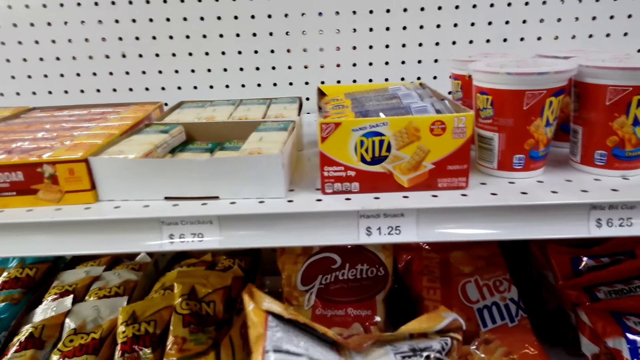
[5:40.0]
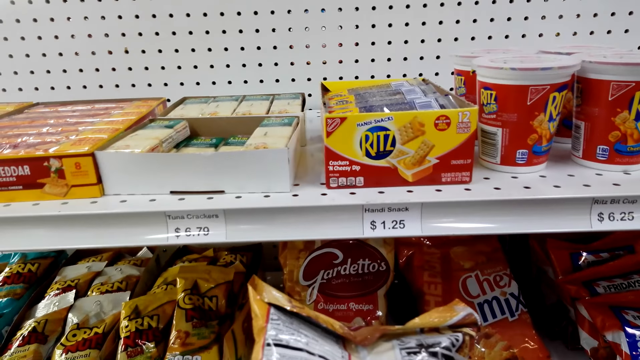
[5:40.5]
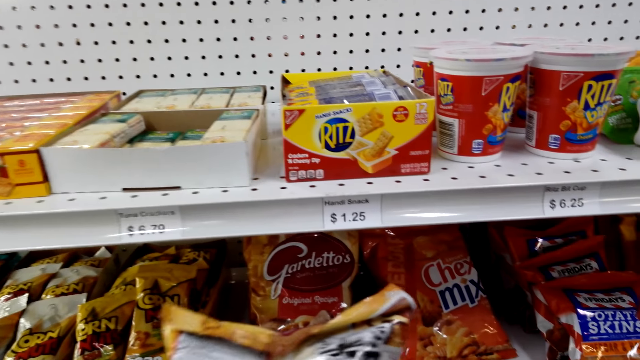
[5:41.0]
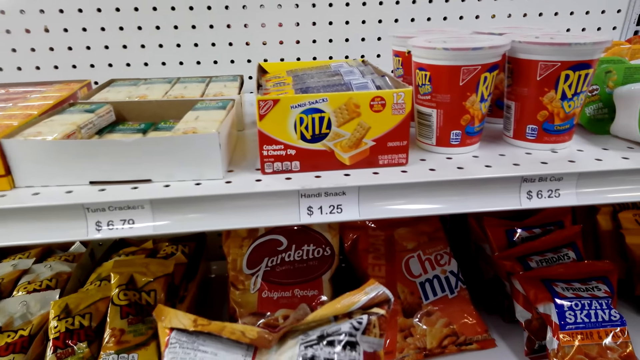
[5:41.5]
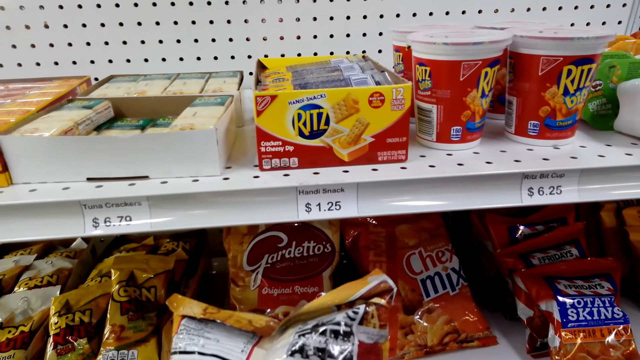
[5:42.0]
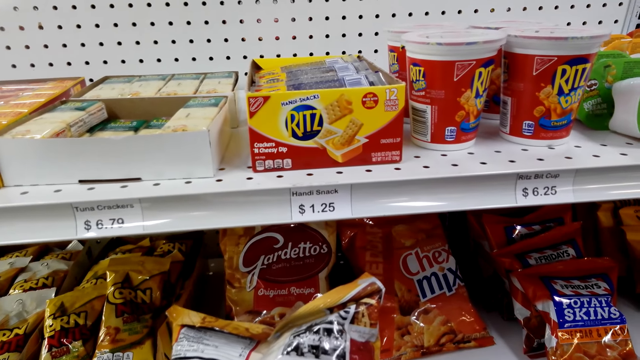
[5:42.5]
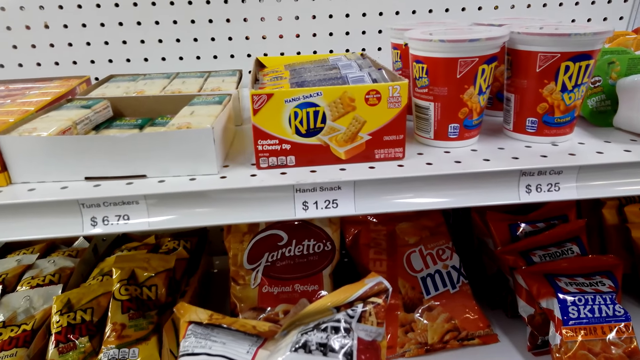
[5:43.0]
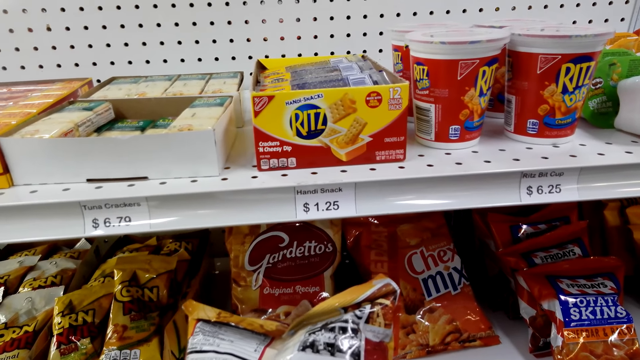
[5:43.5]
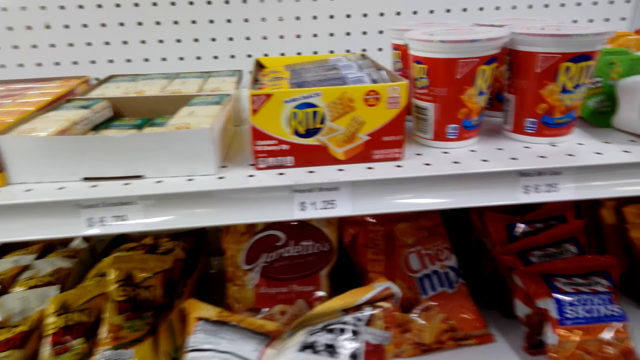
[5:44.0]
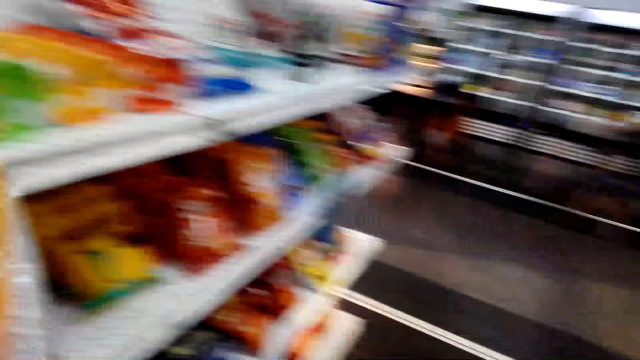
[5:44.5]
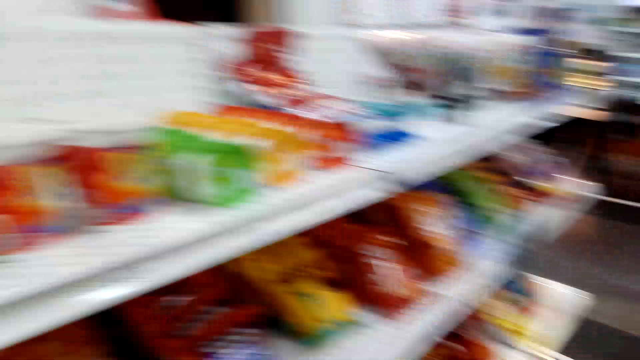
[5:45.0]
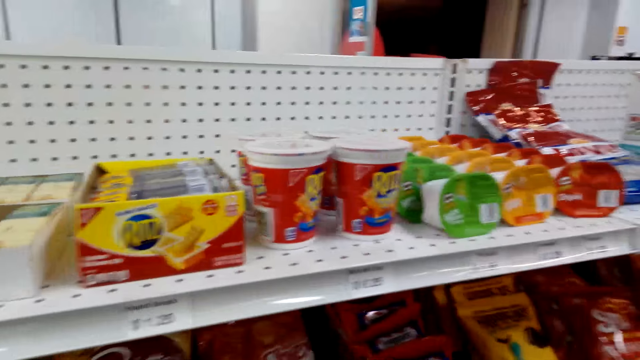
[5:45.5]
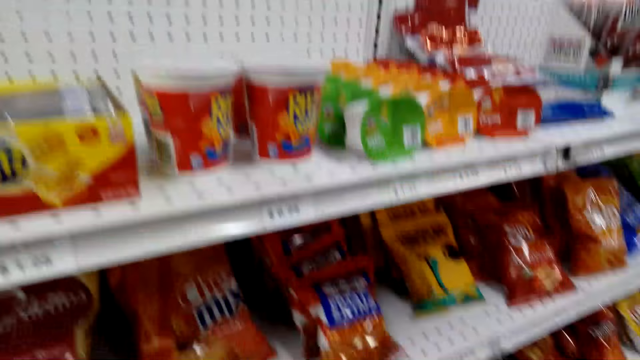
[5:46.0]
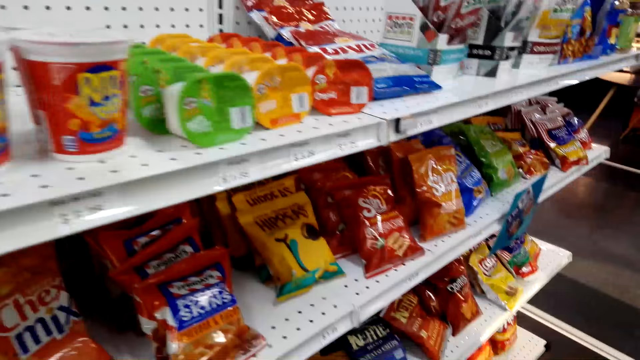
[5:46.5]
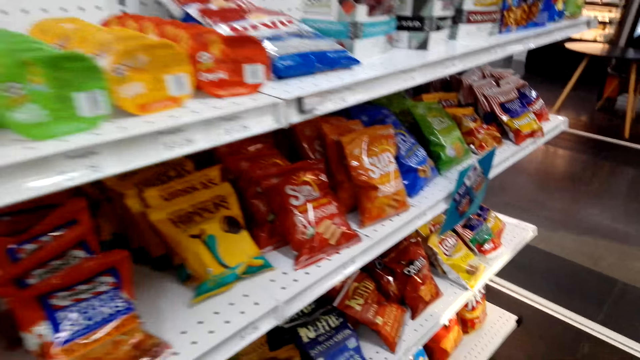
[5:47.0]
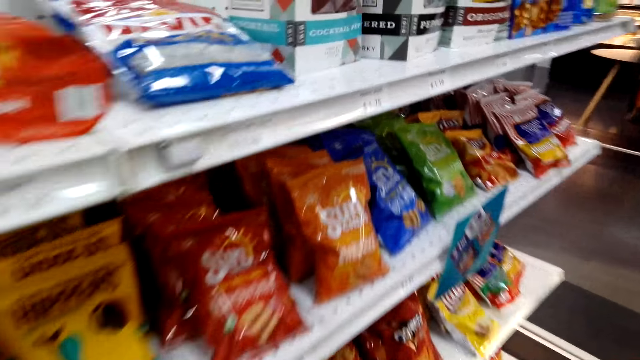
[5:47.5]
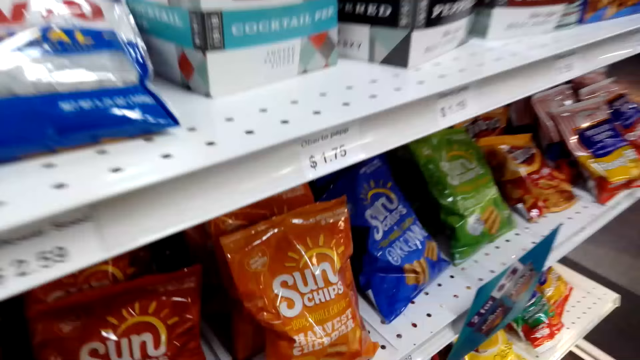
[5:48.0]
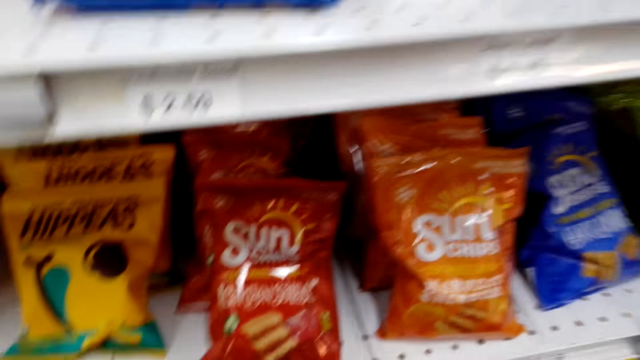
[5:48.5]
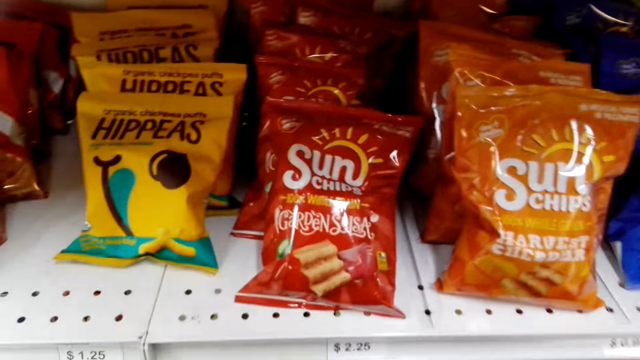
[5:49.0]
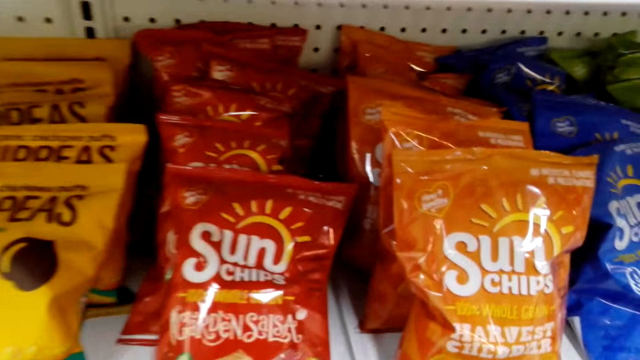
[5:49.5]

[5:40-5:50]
The camera wearer looks at the snack. They drop the snack in the shopping basket. They look at the items on the shelf. They walk beside the shelf.

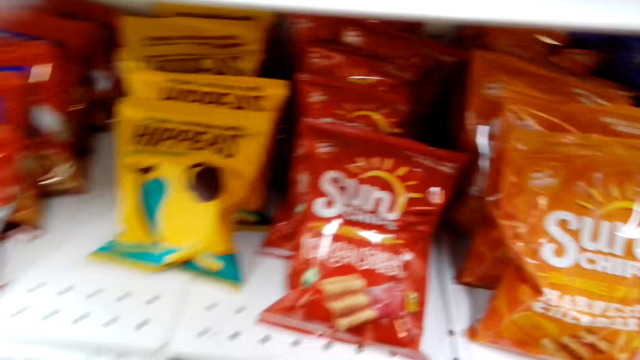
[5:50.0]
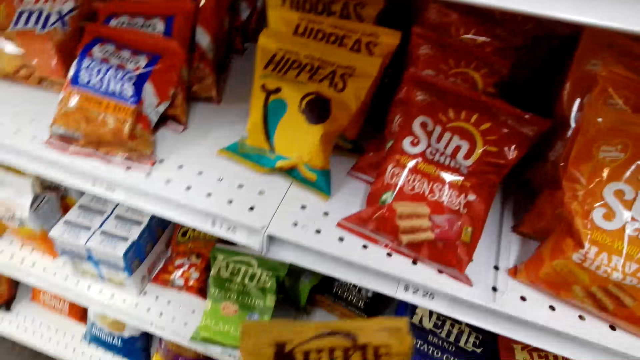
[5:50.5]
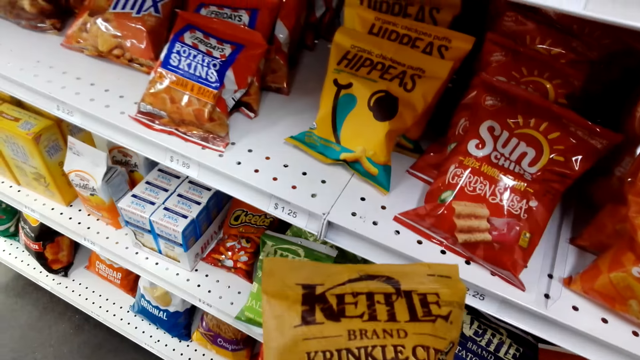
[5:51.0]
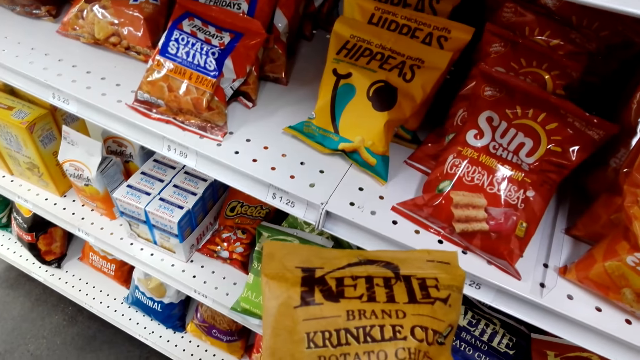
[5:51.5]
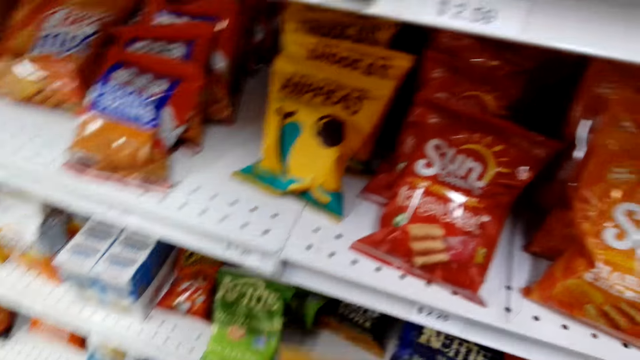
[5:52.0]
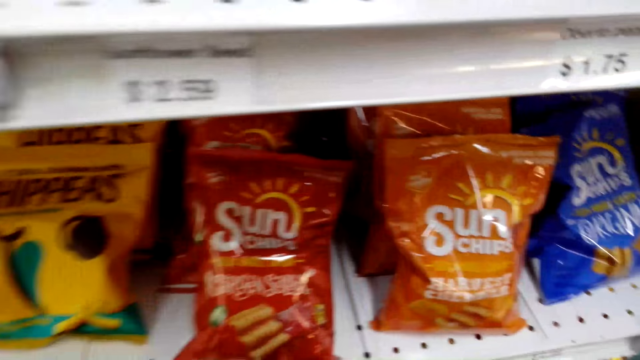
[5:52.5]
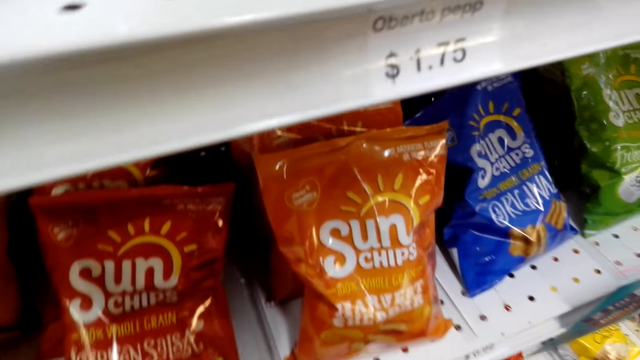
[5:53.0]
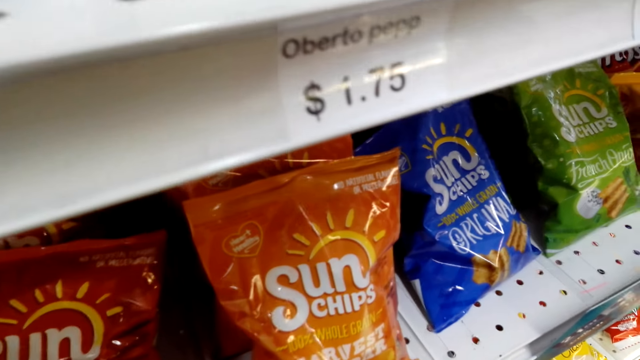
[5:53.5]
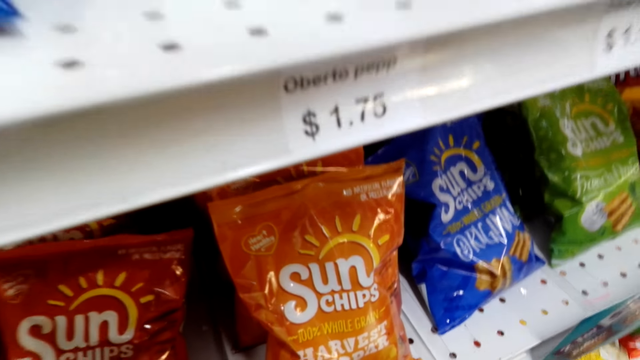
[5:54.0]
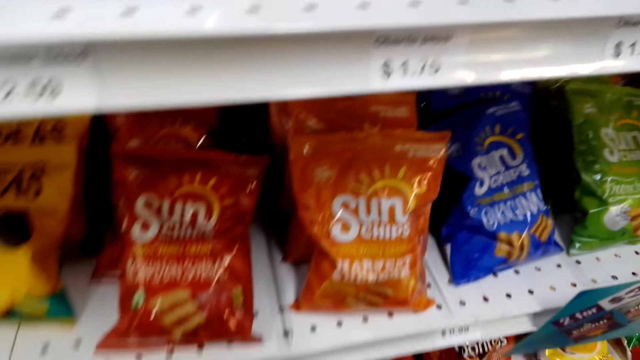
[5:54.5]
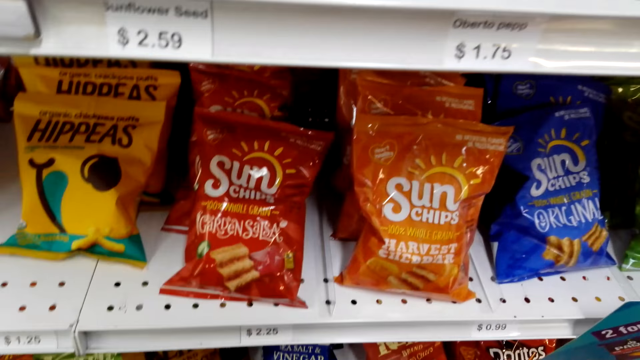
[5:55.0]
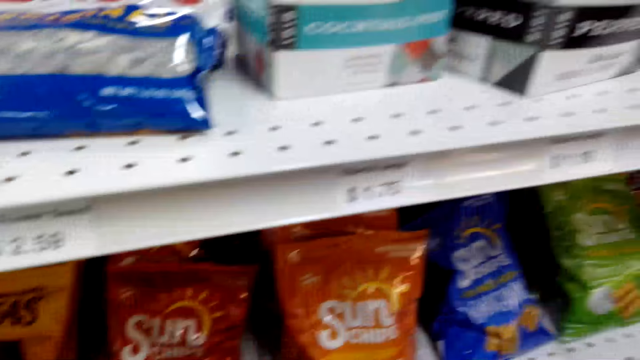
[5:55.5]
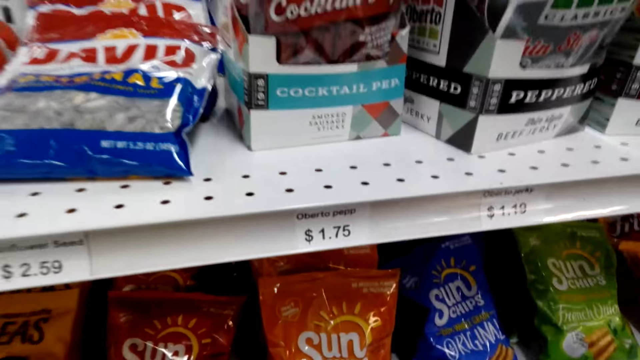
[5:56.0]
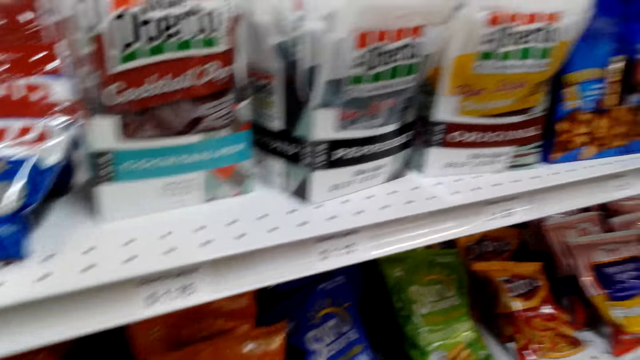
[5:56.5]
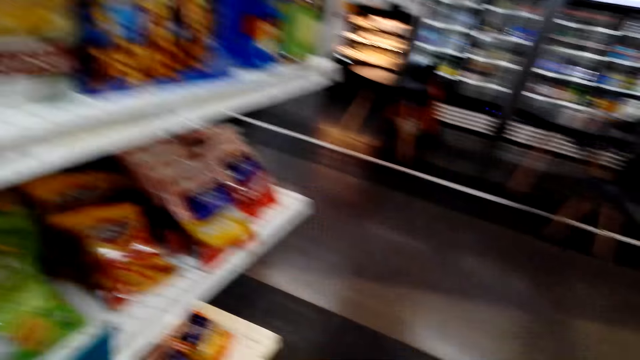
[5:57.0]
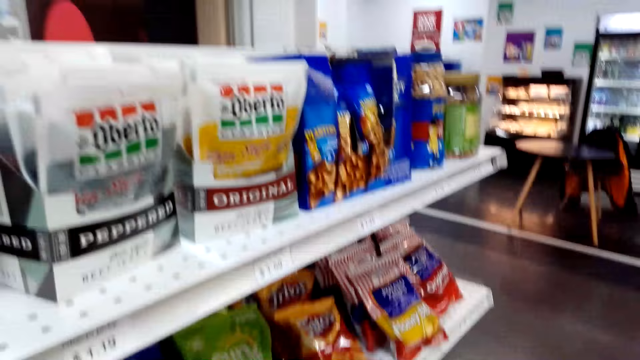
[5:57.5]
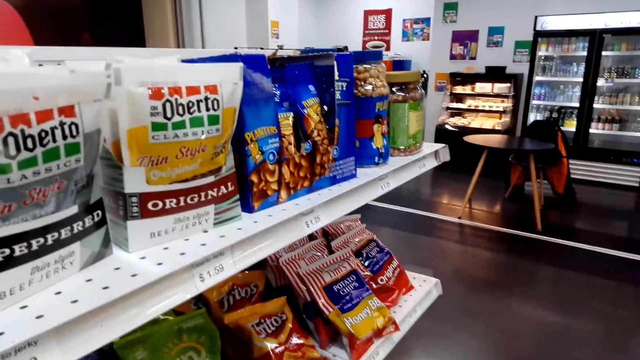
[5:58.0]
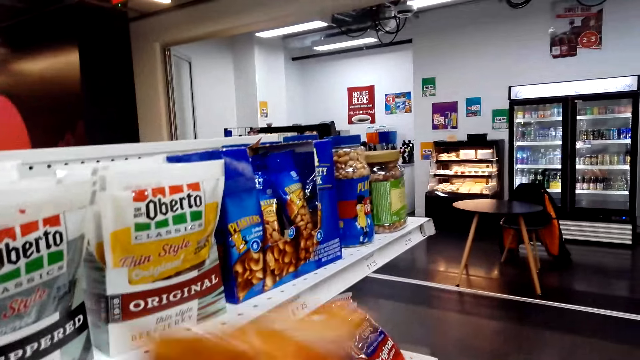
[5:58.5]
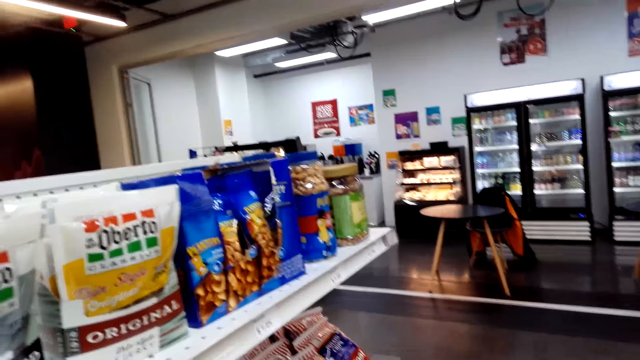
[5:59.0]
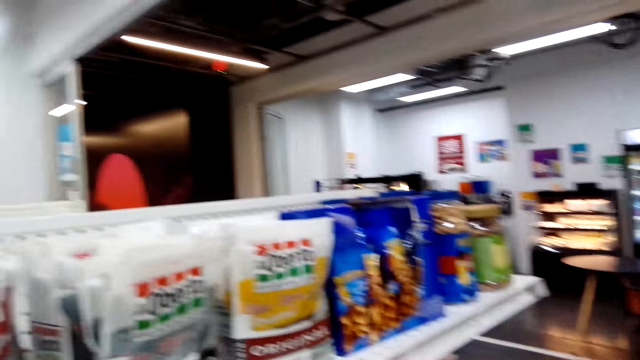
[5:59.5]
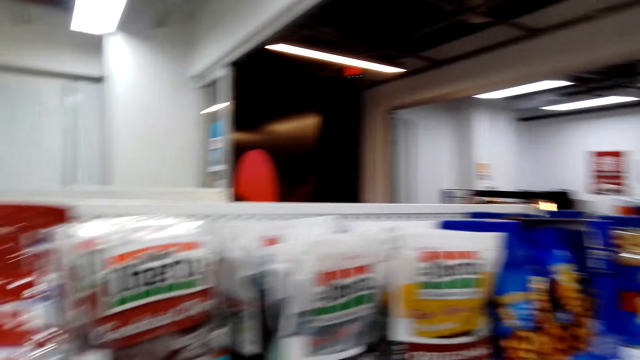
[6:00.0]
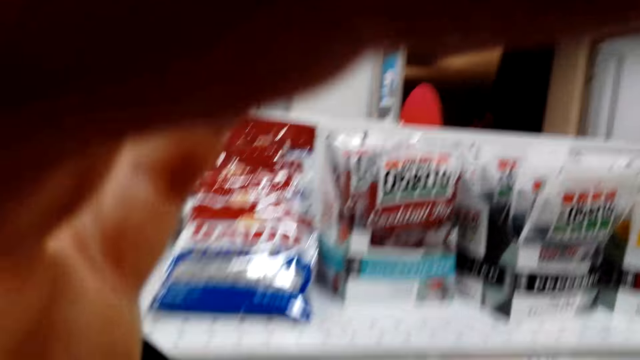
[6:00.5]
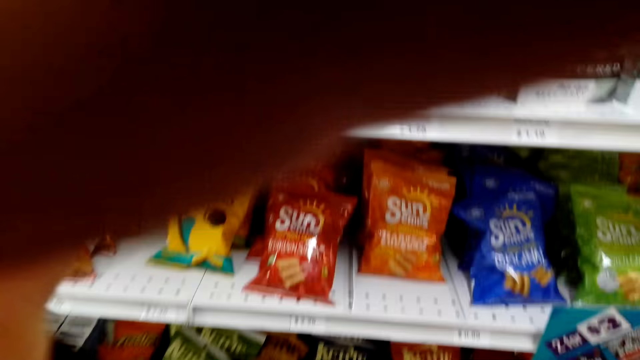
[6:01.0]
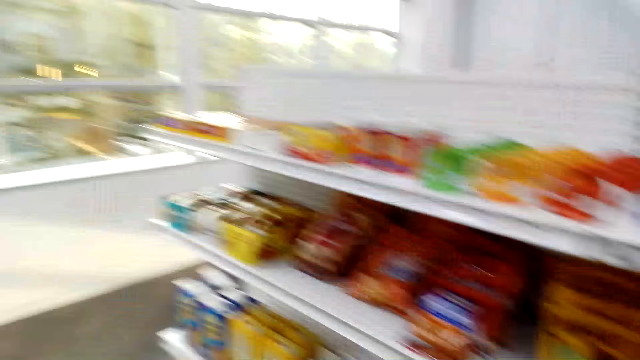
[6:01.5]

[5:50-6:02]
The camera wearer holds the snack. They pick things. They look at the items on the shelf. They hold the snack. They adjust the camera.
